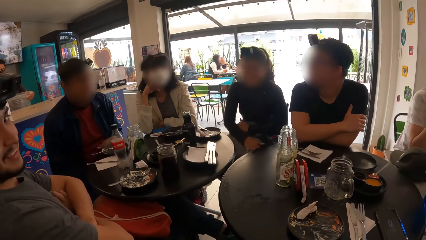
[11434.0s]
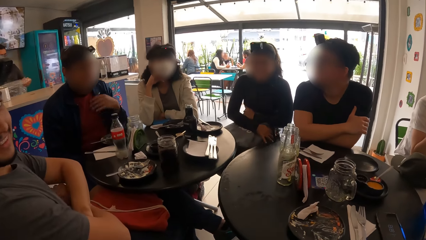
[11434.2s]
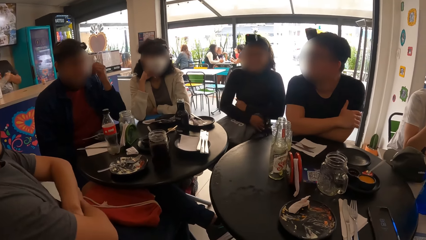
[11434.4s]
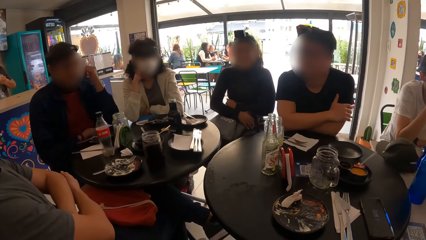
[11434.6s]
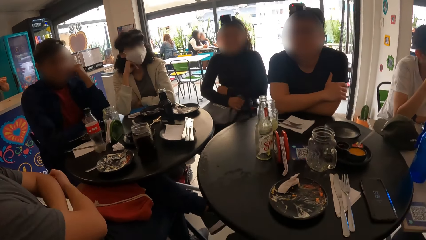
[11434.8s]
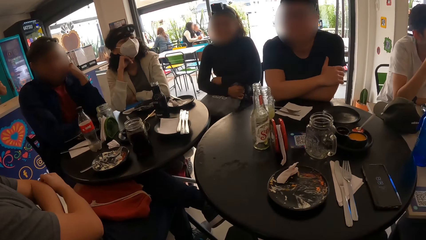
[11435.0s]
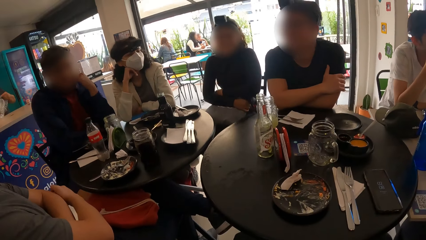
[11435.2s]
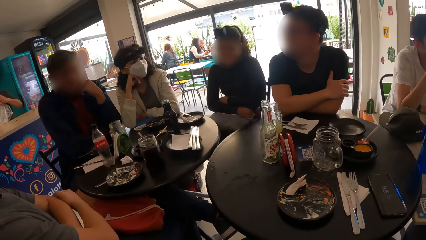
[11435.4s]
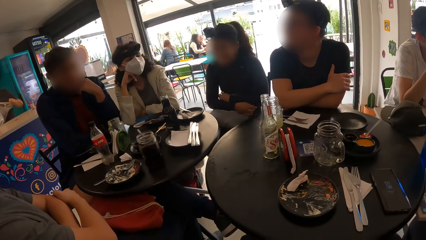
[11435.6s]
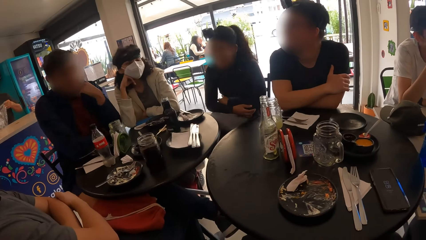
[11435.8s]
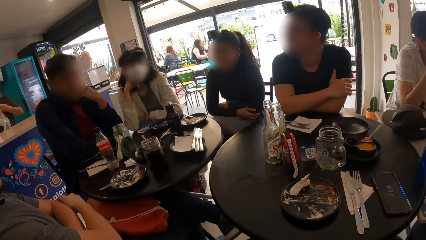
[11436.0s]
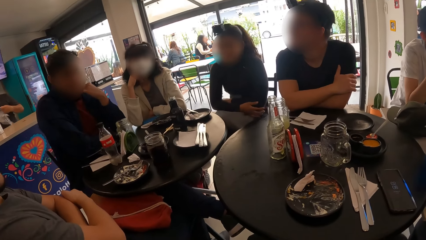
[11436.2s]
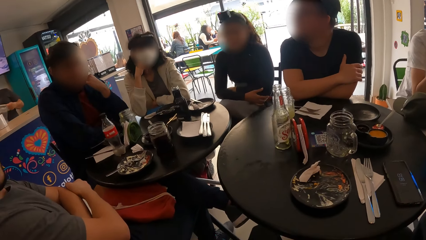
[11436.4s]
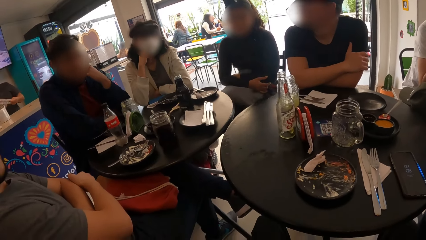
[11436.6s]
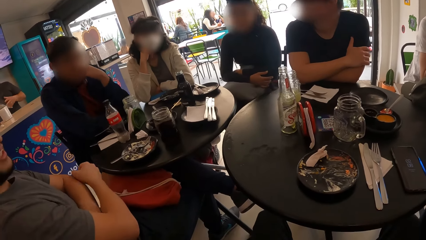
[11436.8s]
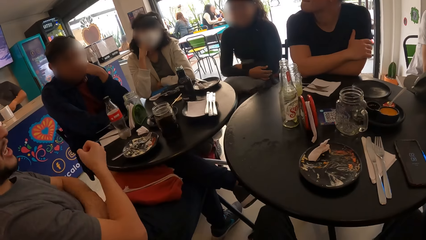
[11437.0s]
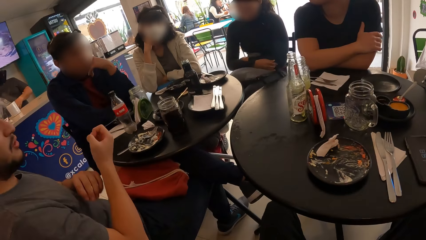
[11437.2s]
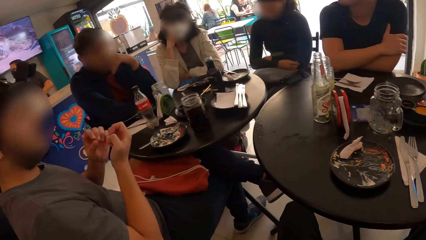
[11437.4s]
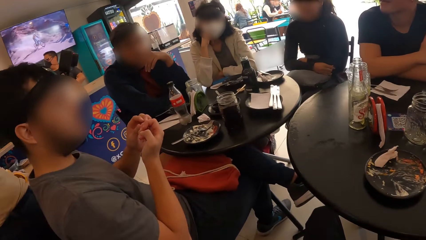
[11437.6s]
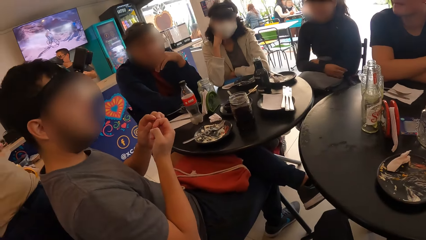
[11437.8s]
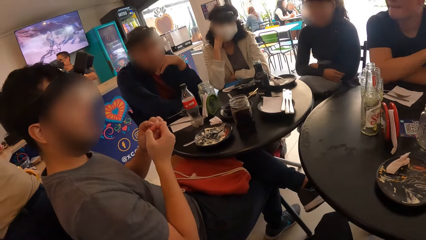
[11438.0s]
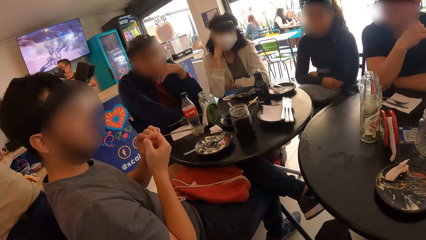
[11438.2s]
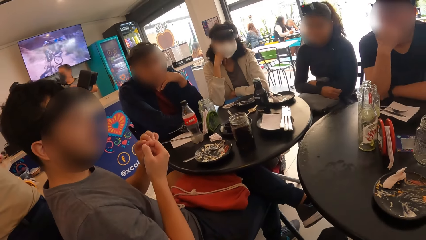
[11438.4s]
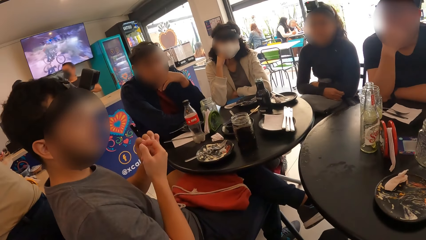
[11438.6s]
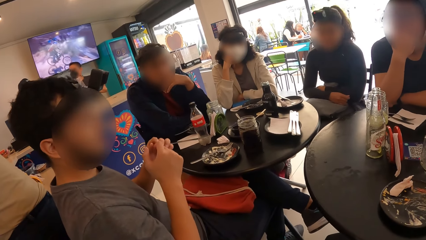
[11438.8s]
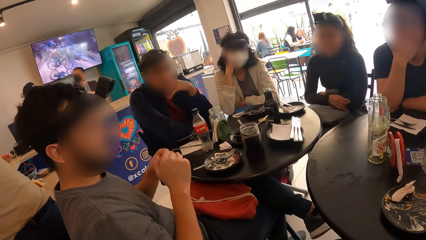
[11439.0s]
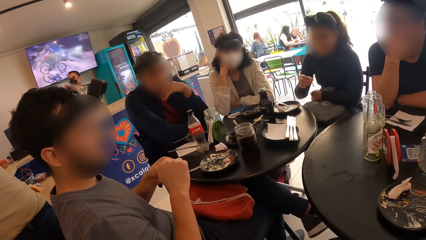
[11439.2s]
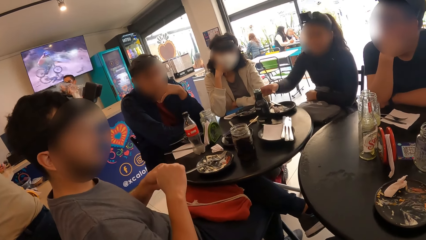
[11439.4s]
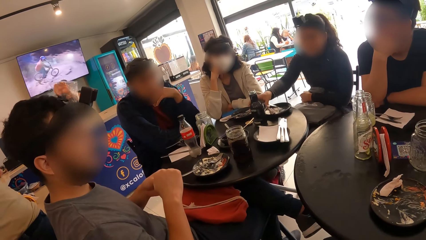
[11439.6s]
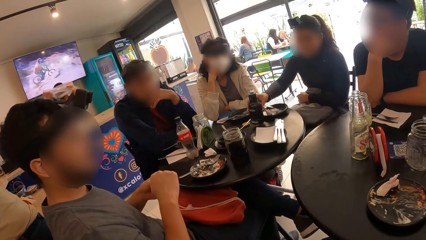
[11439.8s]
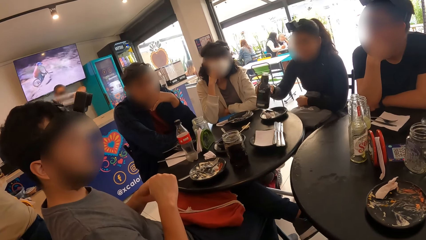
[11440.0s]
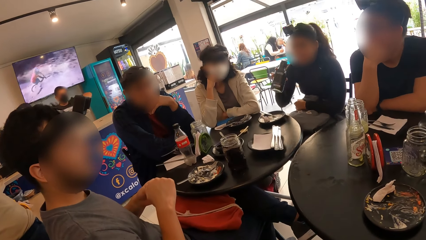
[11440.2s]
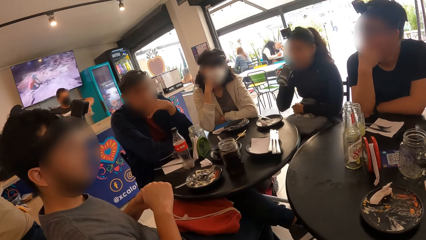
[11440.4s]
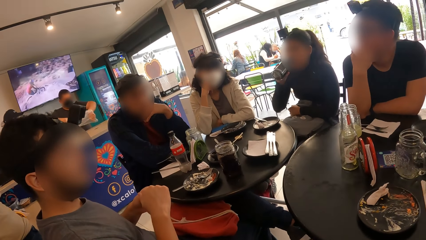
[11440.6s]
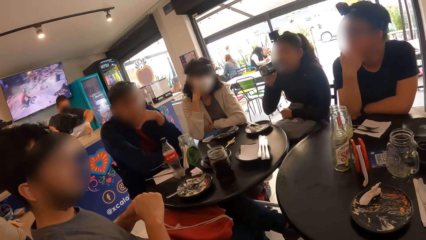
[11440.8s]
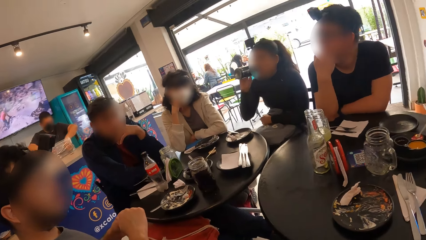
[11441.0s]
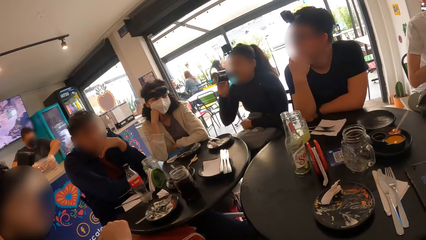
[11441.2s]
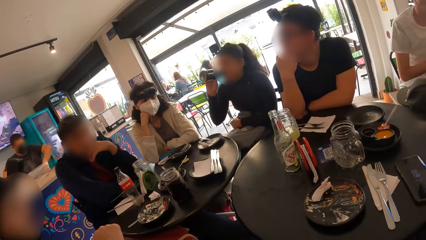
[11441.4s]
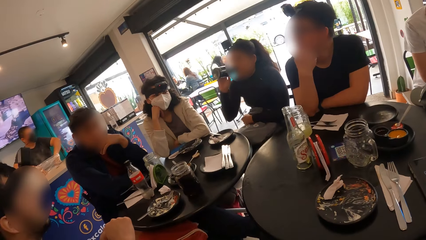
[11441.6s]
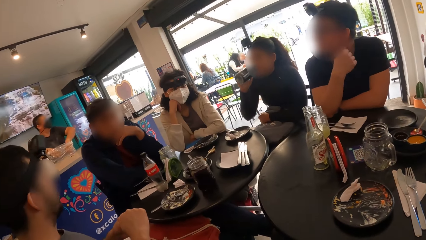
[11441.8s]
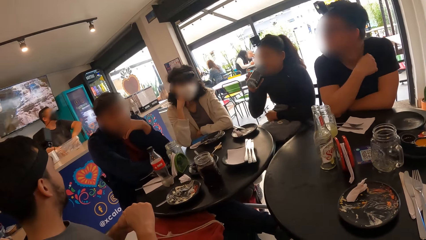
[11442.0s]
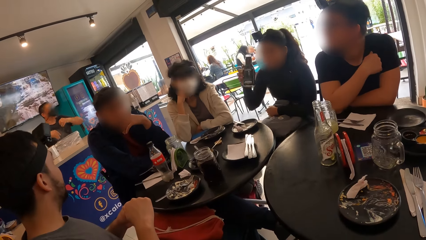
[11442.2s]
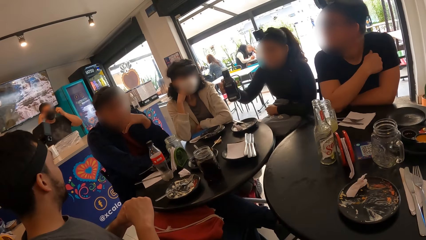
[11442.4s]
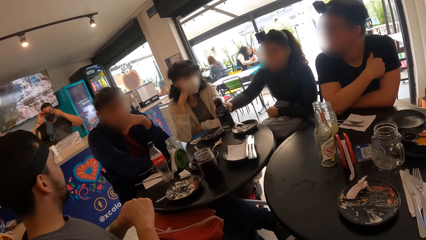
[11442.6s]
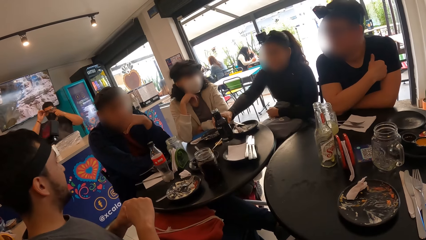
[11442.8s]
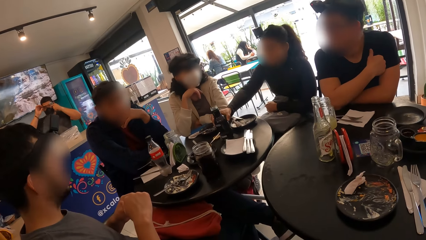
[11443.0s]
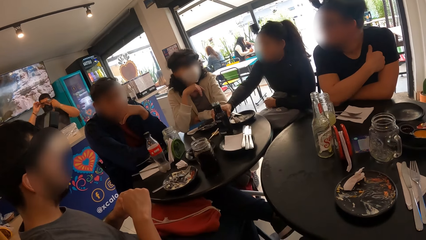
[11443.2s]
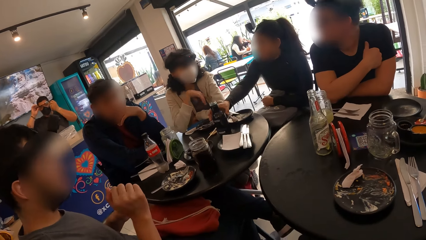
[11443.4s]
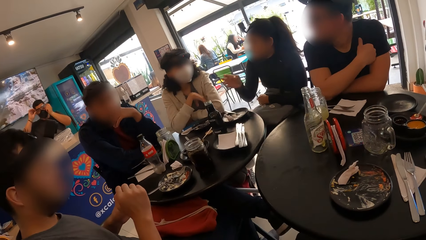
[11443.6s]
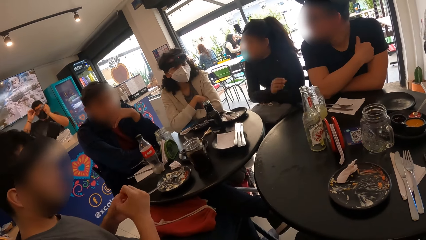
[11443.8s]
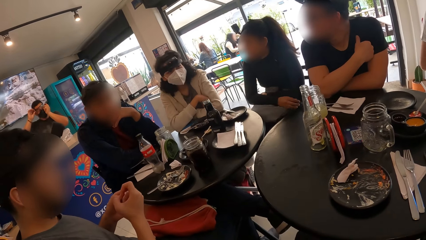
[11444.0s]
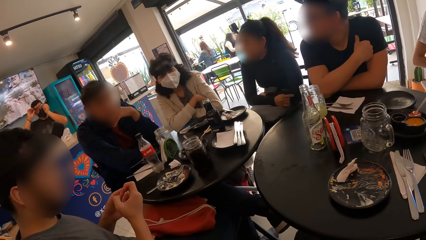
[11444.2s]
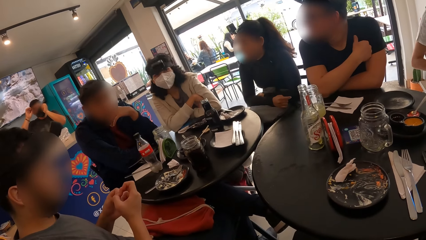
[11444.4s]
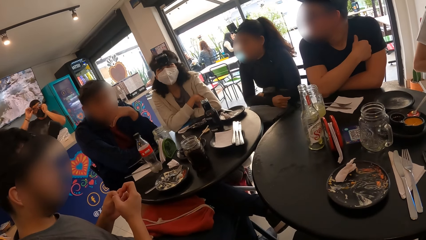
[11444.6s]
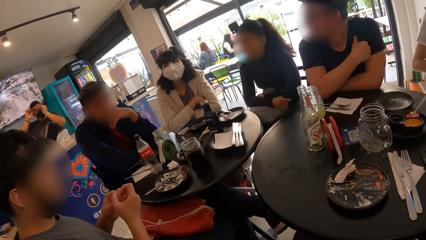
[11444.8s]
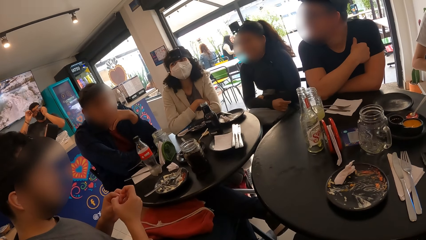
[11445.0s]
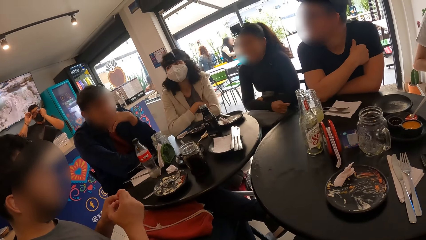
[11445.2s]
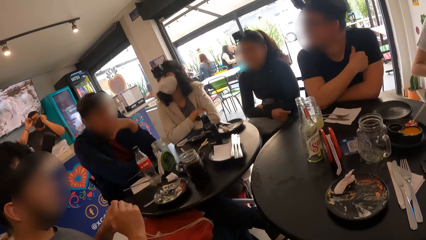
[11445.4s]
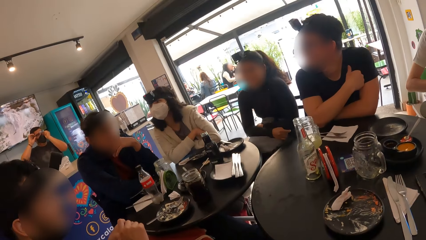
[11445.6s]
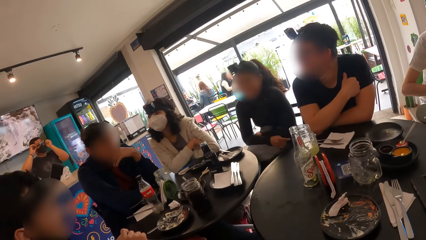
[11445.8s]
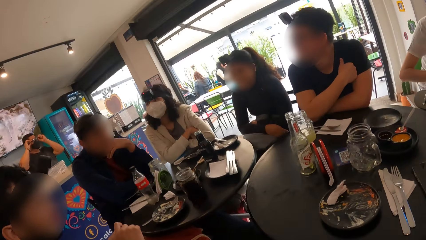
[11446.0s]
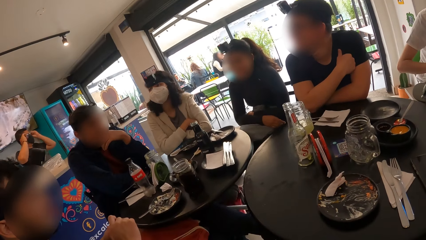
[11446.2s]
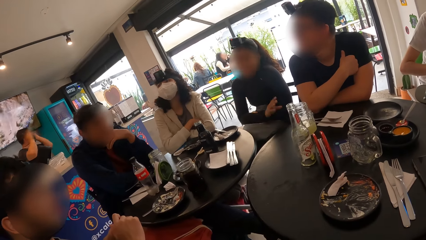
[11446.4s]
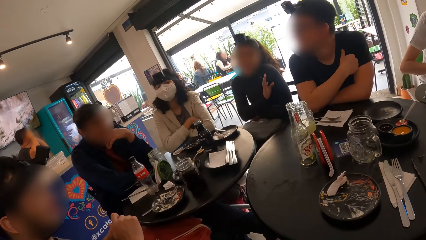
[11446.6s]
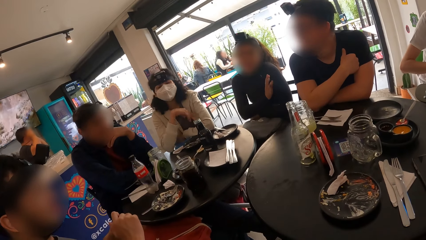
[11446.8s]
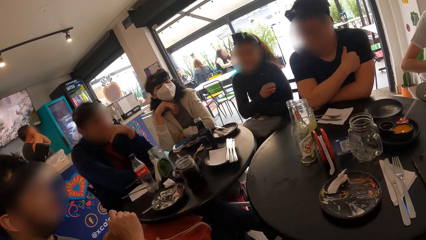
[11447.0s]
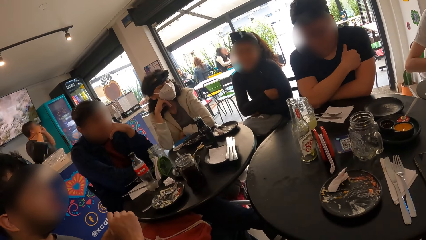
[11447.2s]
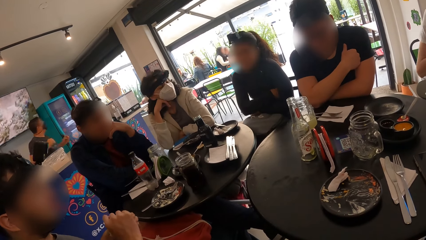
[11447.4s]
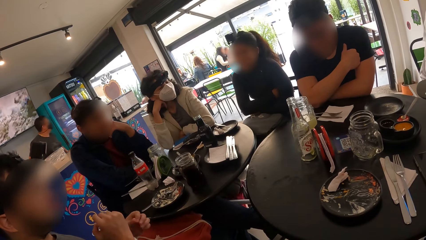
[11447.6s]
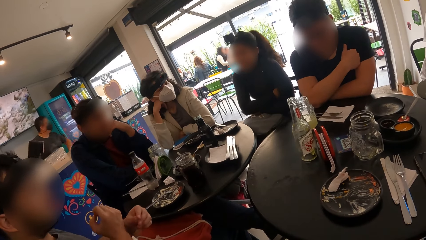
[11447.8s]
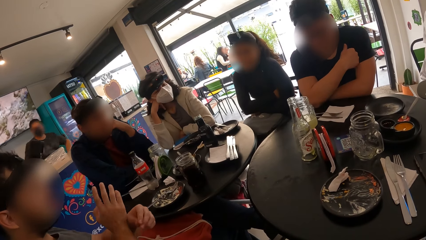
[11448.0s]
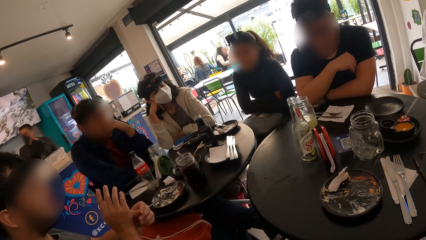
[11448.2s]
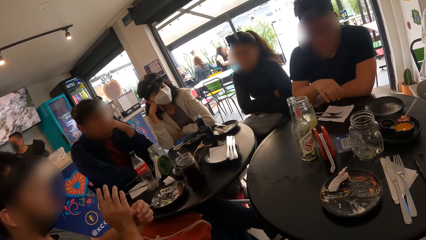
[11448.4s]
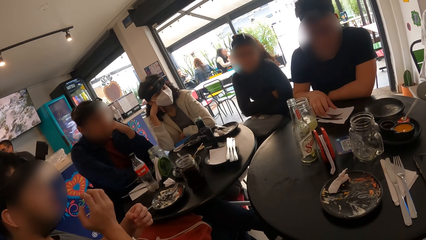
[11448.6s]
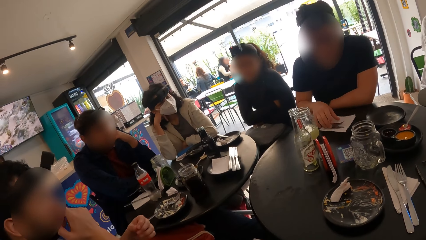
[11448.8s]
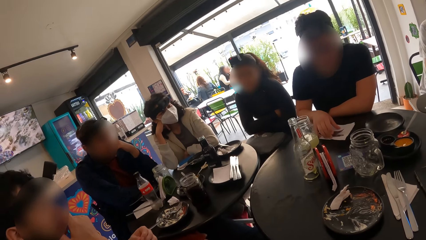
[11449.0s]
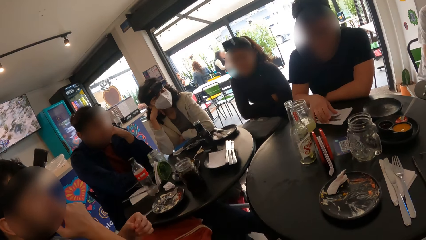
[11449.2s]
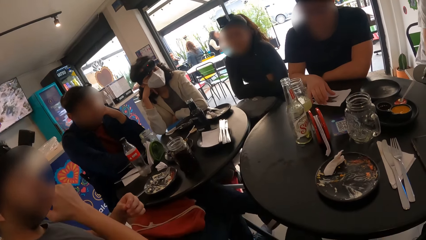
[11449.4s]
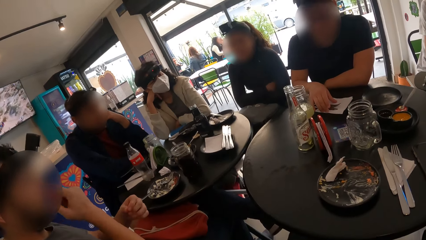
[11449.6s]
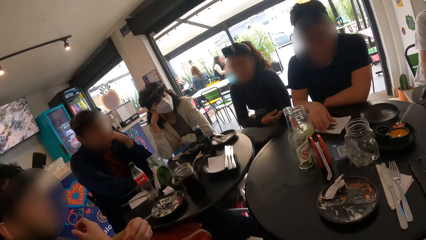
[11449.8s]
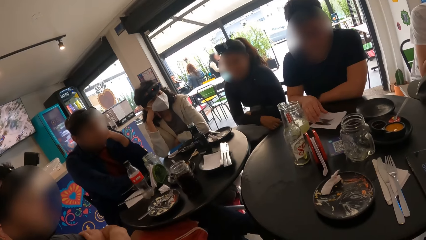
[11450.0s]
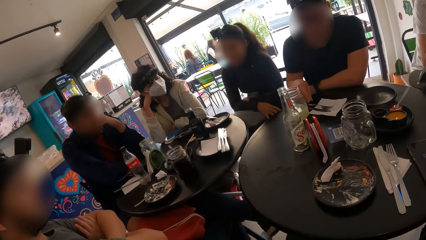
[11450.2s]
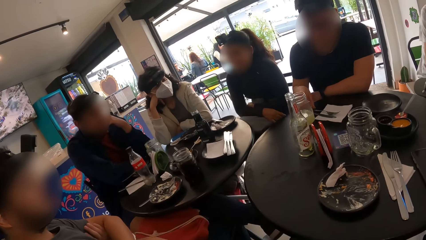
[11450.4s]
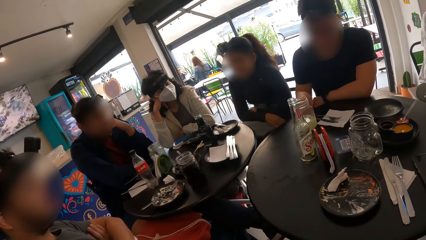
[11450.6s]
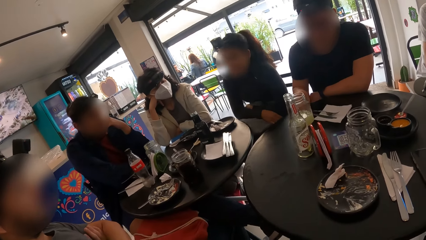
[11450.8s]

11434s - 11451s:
The camera wearer looks at a man. Another man raises his right hand to his face. The camera wearer looks around the restaurant. A woman picks up the bottle from the table with her right hand and drinks from the bottle in her right hand. The camera wearer looks around the restaurant. The woman places the bottle in her right hand on the table. The camera wearer looks around the restaurant. The woman converses with the camera wearer. The camera wearer looks around the restaurant. The other man touches cutlery on the table with his right hand.
